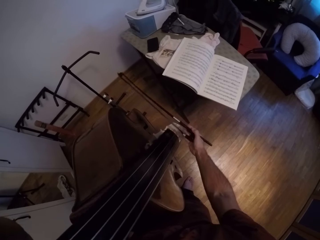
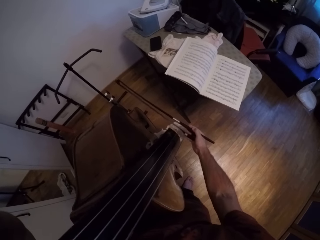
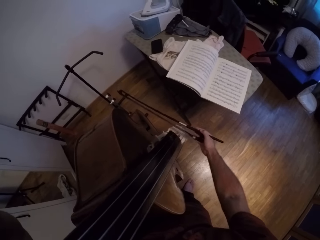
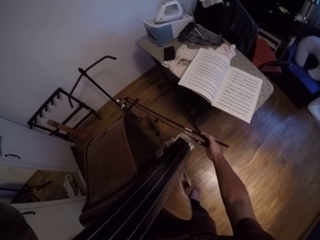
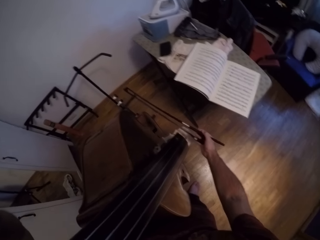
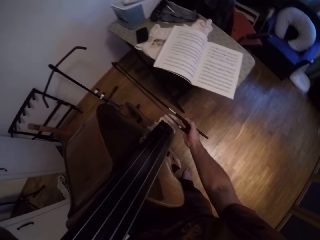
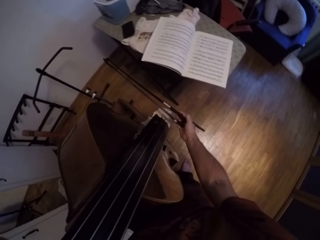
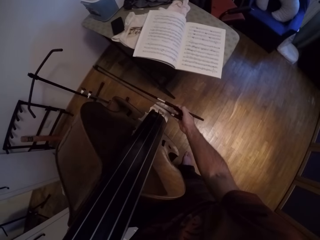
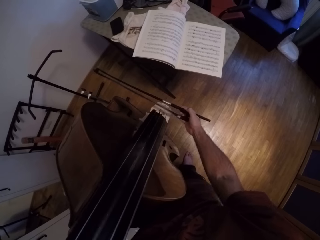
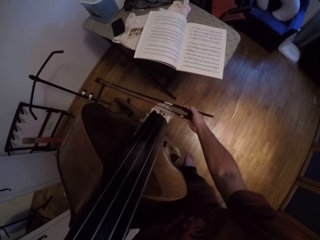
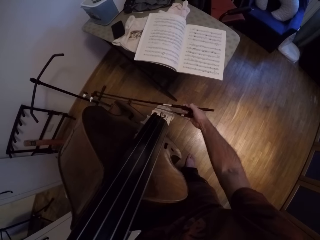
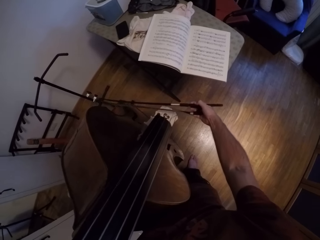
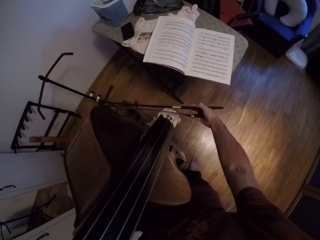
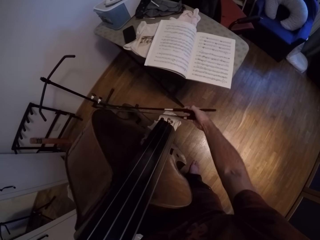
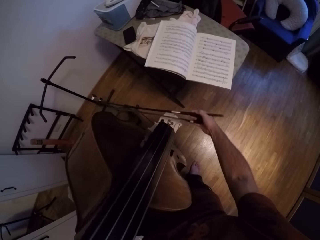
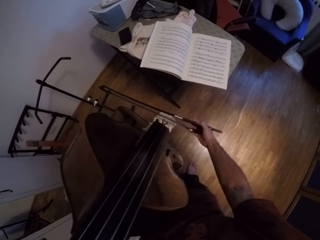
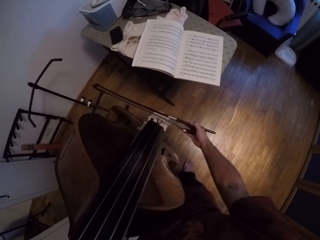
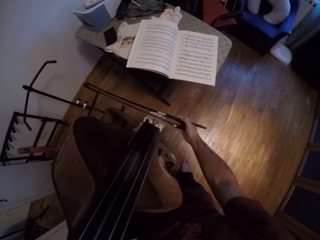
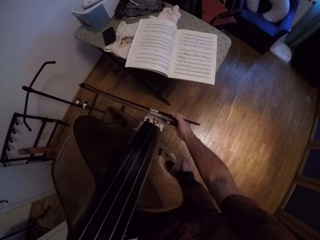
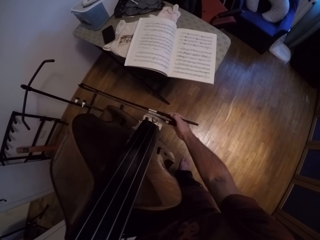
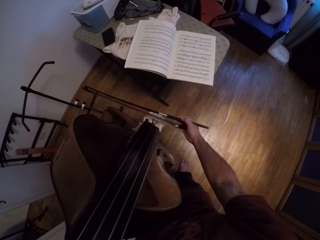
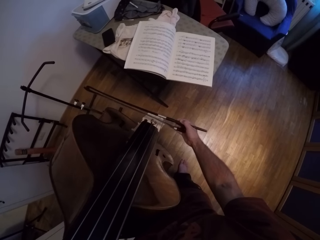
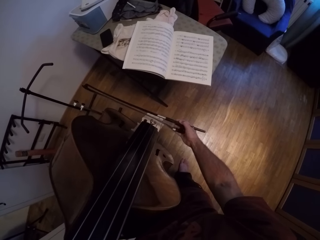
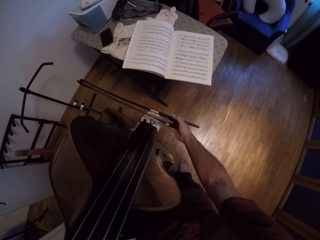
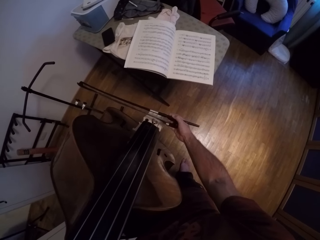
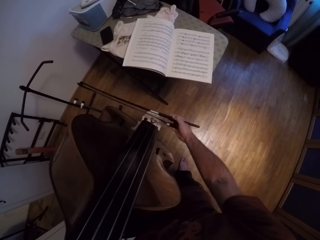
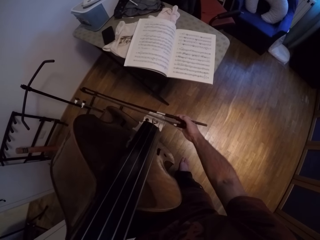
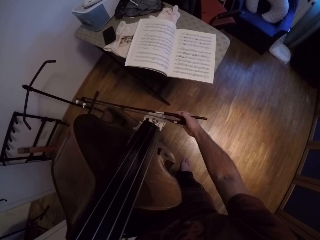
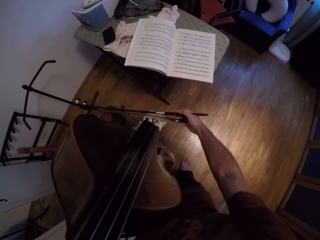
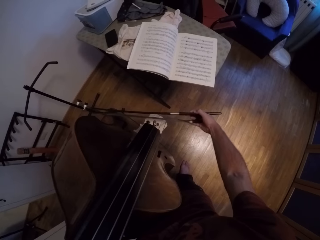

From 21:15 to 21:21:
The camera wearer plays the violin or guitar.

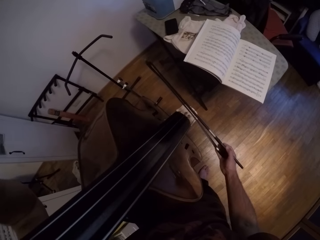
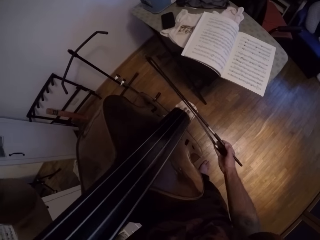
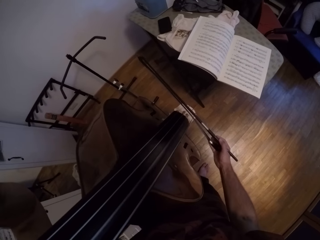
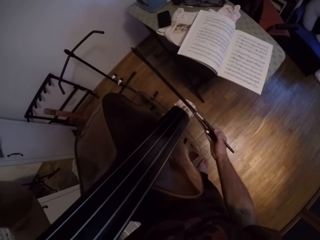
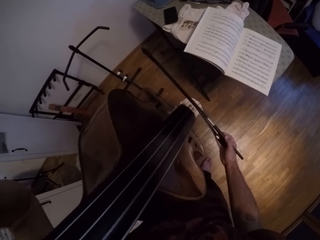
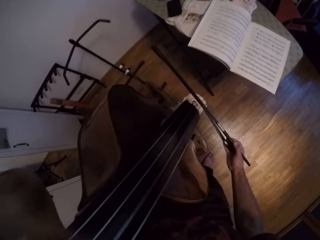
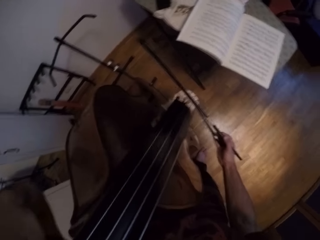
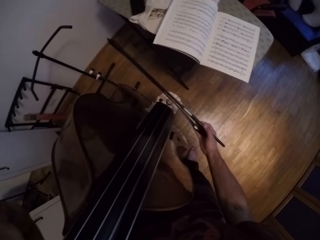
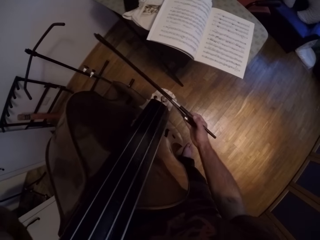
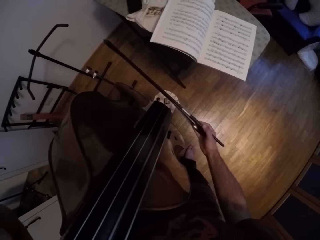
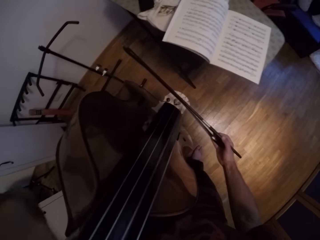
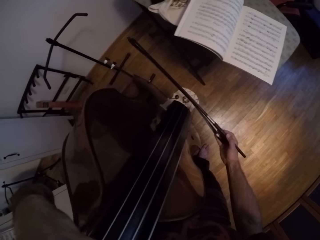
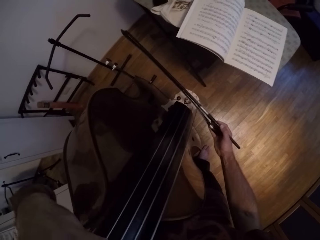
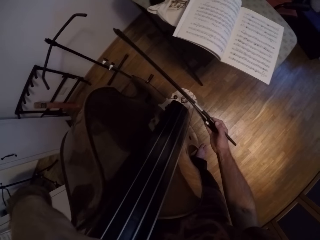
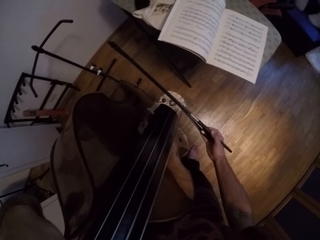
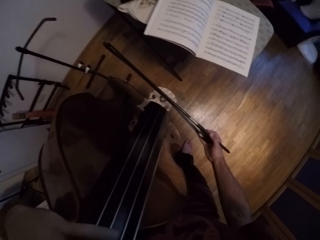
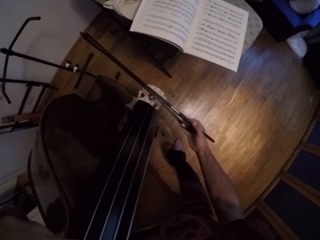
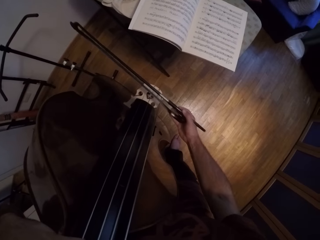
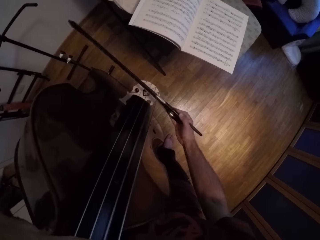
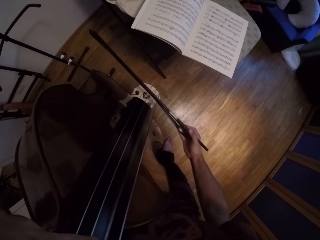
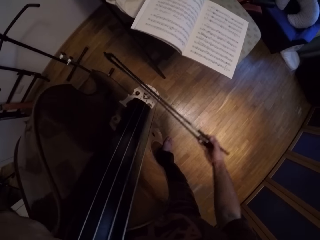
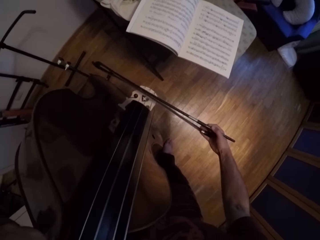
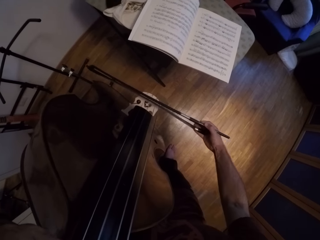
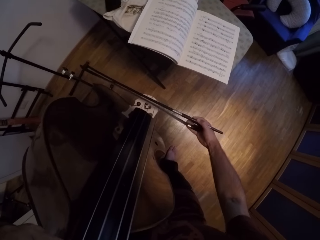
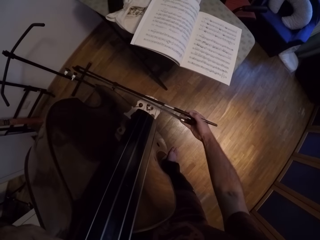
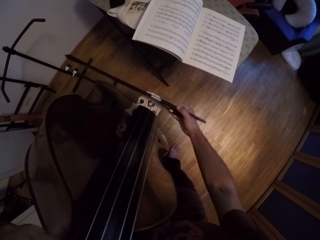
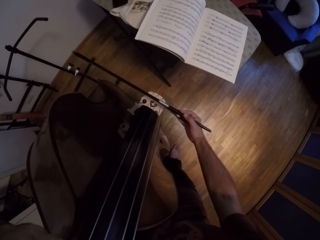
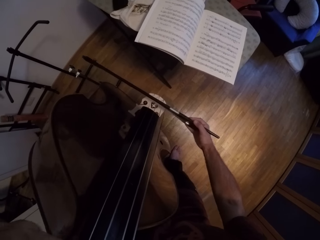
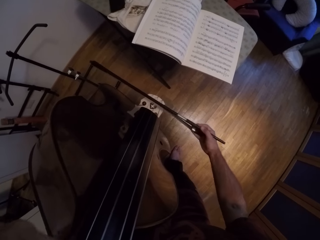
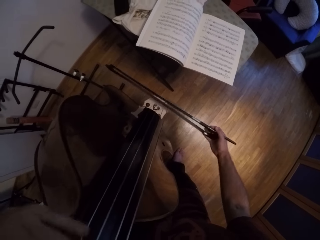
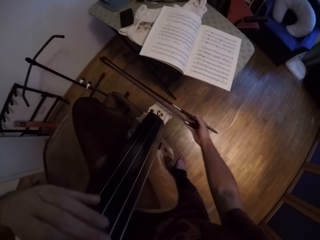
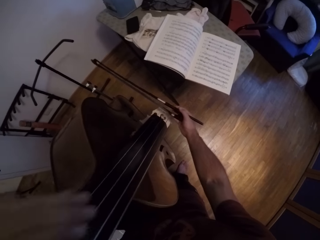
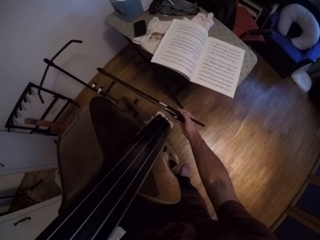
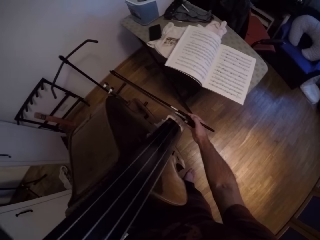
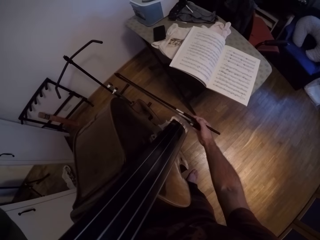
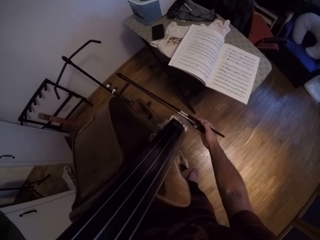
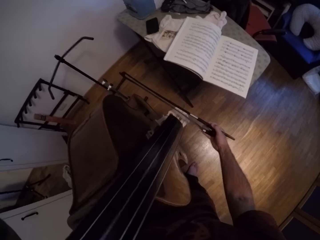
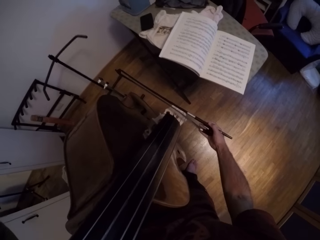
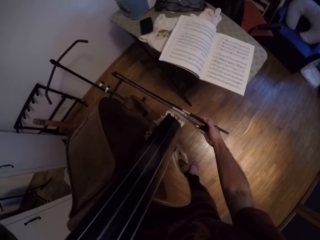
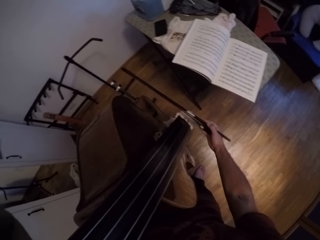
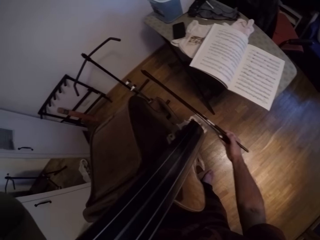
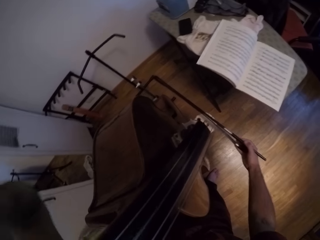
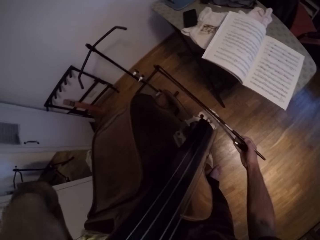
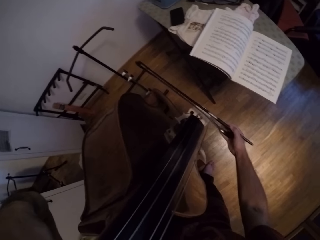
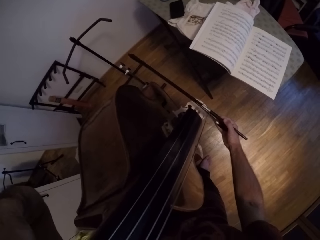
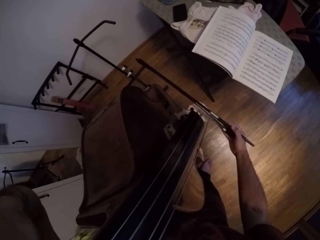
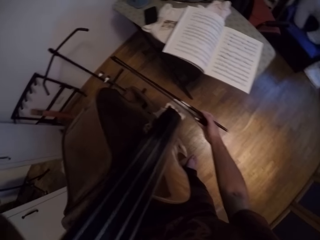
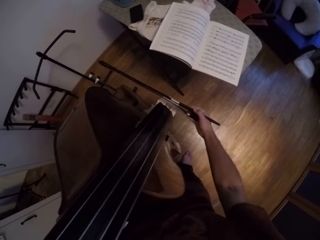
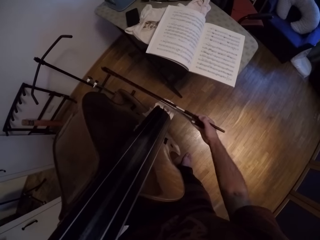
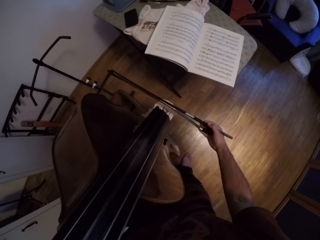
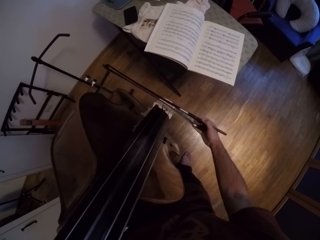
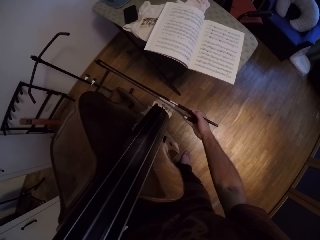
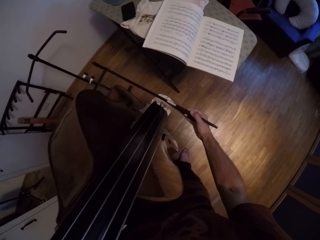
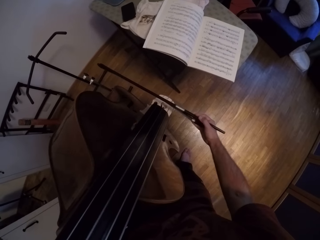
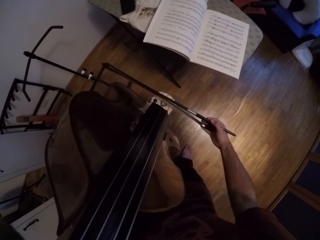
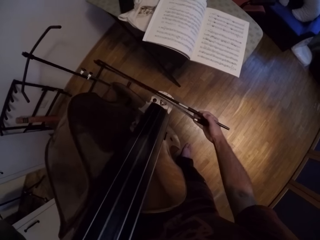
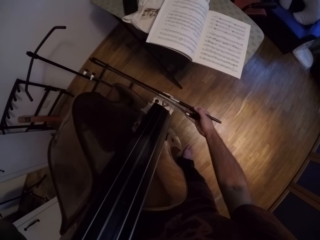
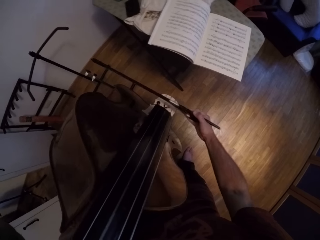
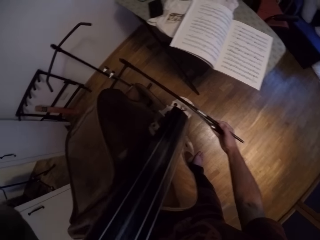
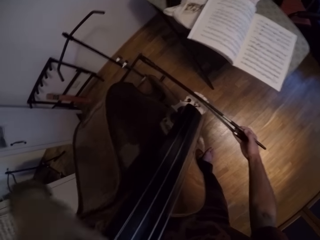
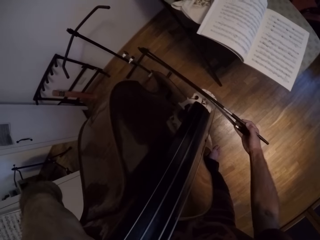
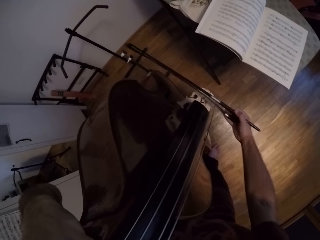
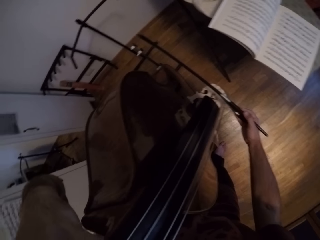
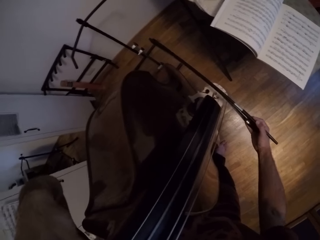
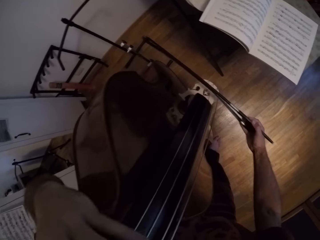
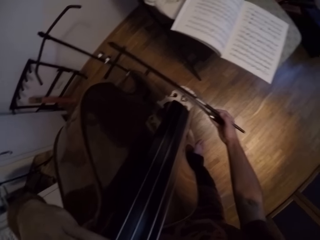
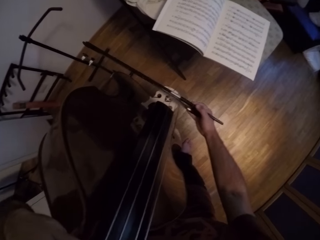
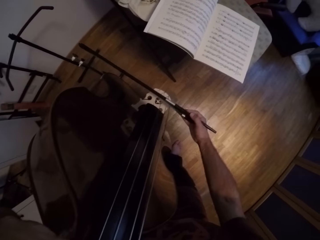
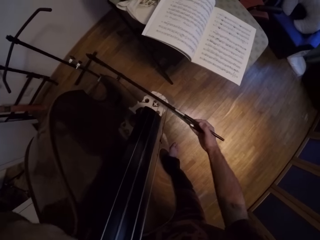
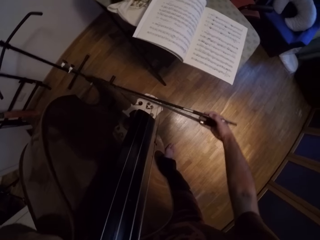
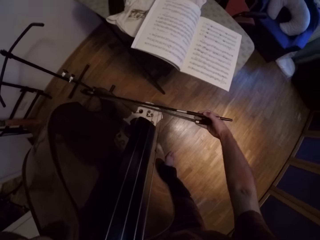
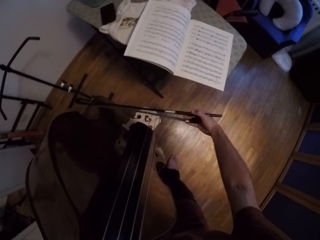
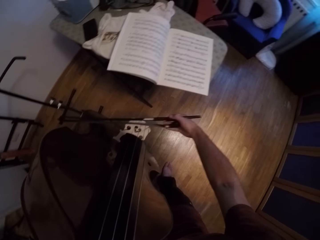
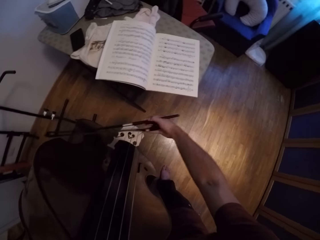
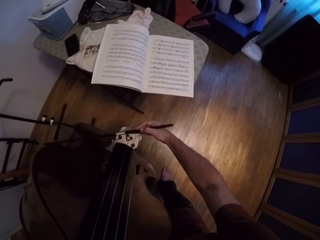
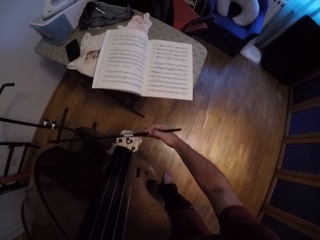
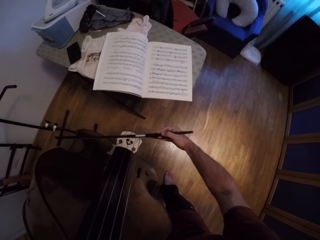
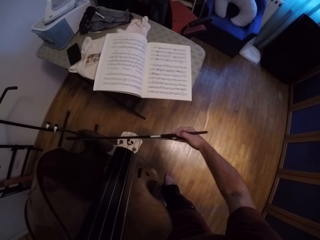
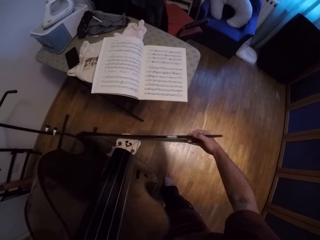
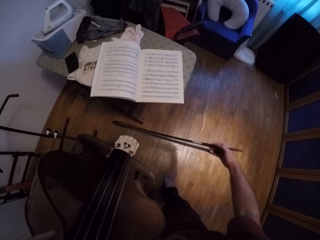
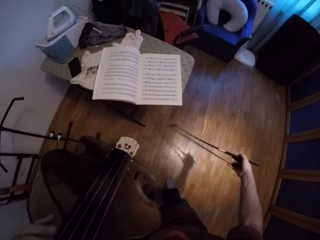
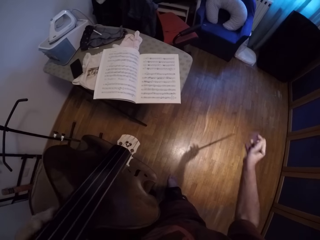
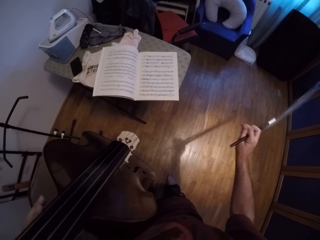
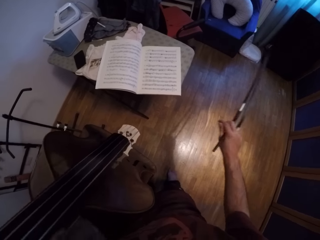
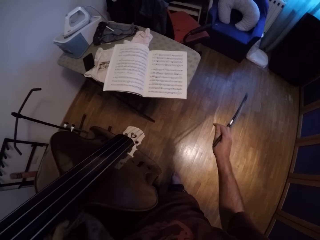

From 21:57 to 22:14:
The camera wearer moves the strings on the violin with his left hand. He plays the violin. He moves the strings on the violin with his left hand. He plays the violin.
